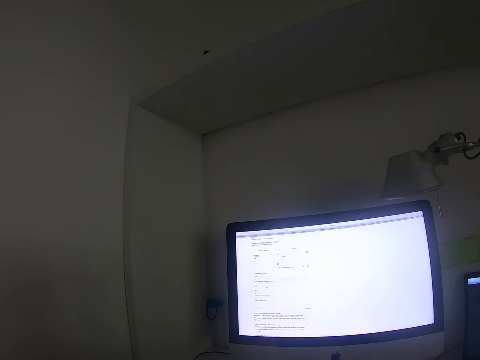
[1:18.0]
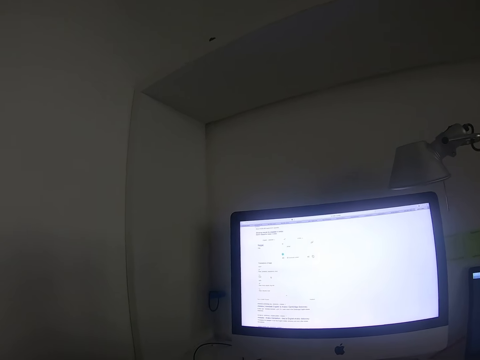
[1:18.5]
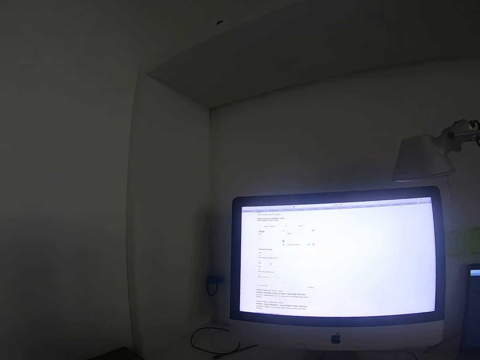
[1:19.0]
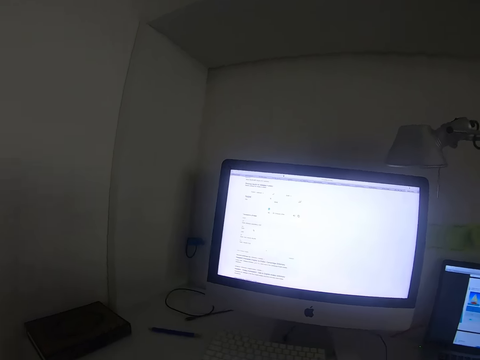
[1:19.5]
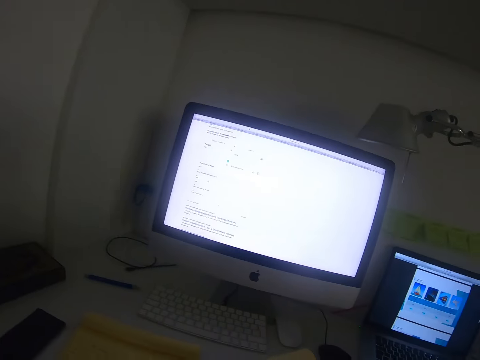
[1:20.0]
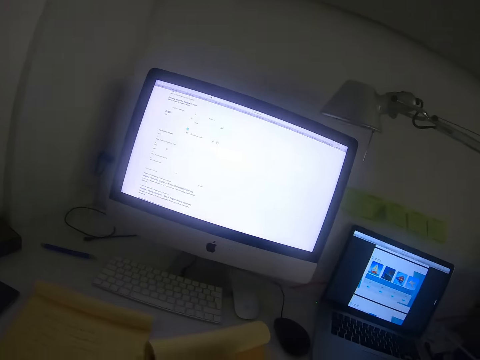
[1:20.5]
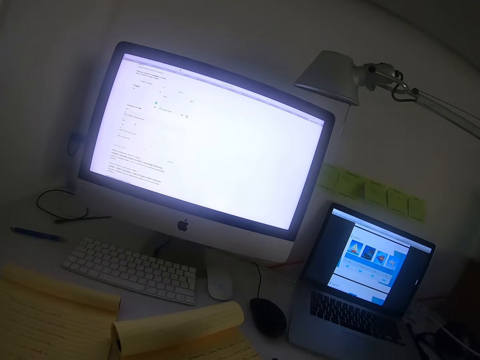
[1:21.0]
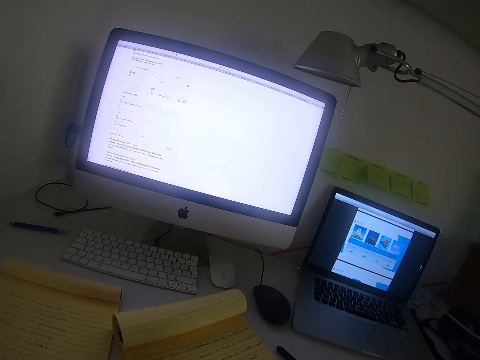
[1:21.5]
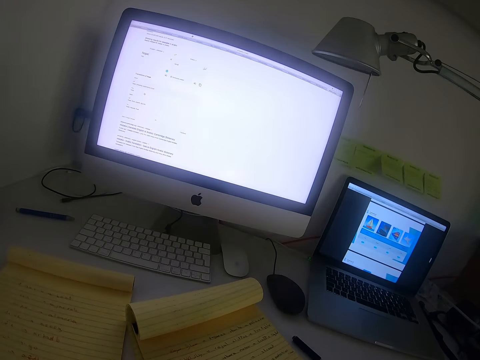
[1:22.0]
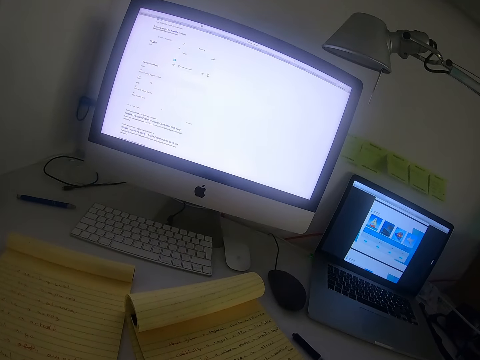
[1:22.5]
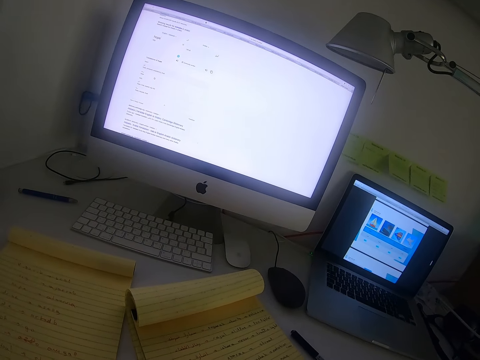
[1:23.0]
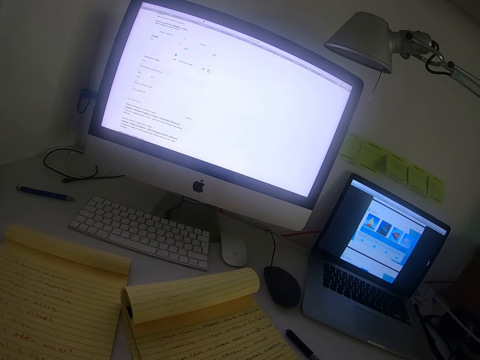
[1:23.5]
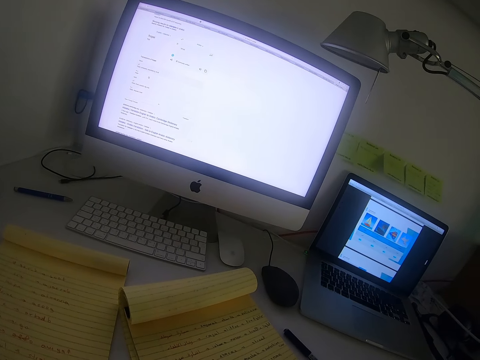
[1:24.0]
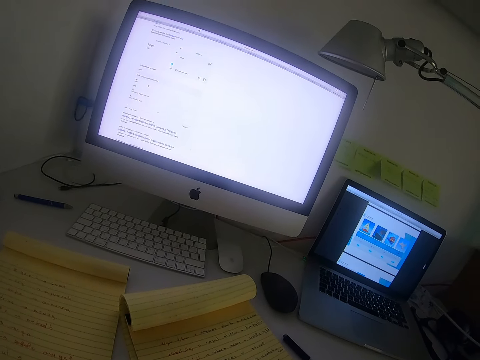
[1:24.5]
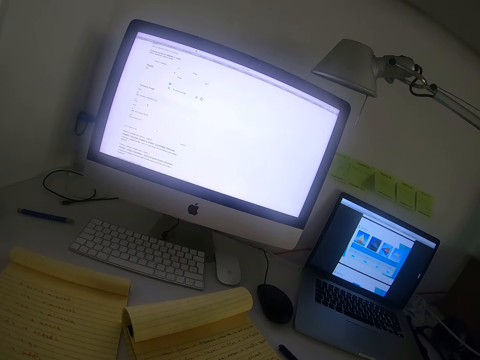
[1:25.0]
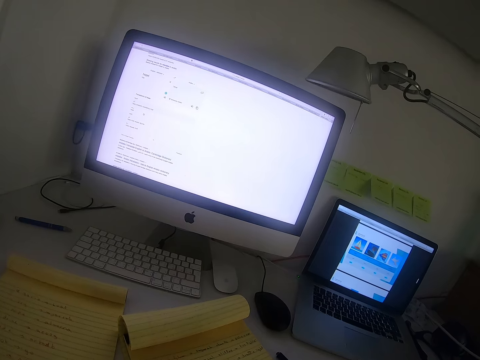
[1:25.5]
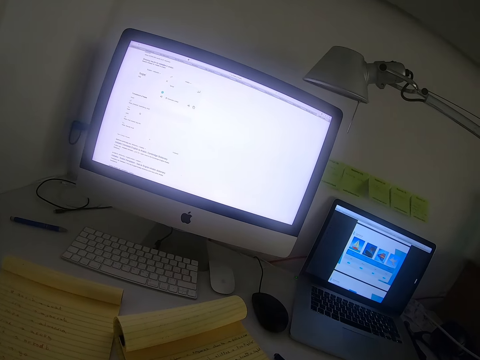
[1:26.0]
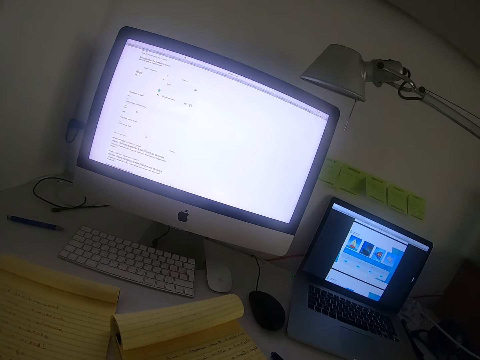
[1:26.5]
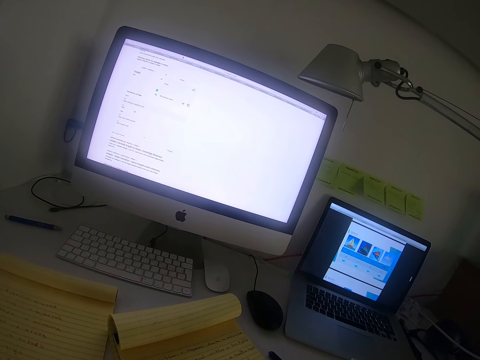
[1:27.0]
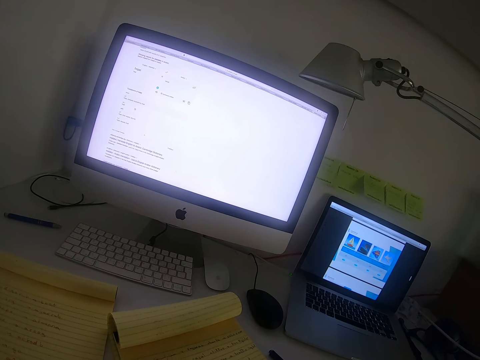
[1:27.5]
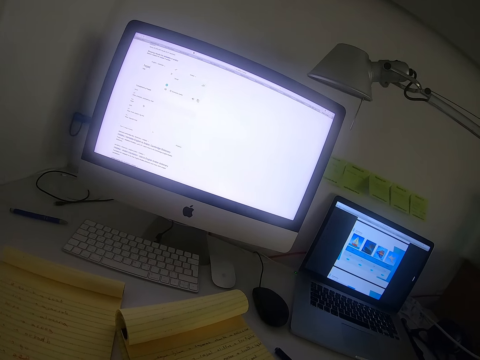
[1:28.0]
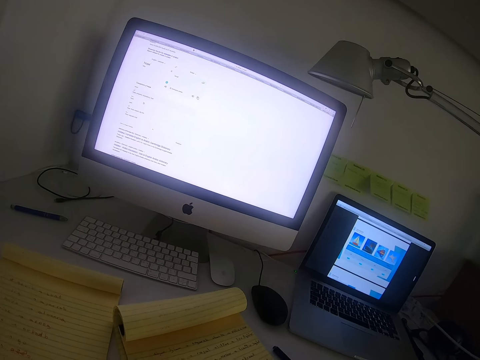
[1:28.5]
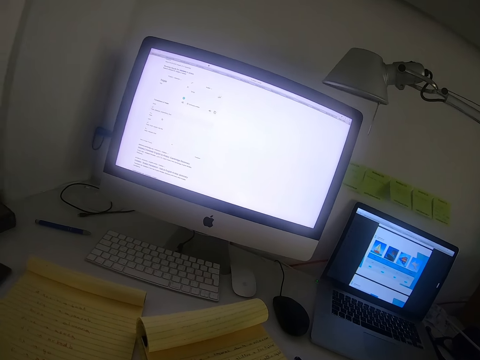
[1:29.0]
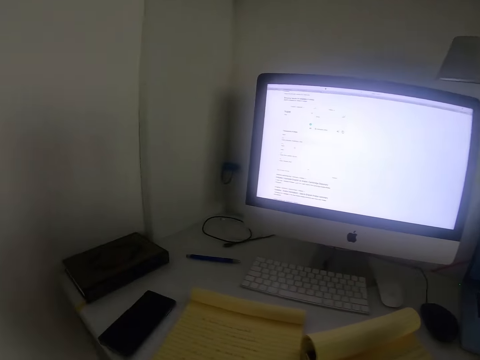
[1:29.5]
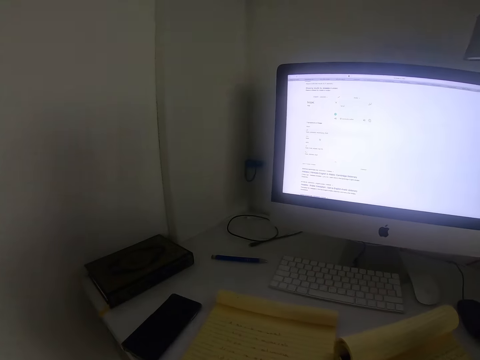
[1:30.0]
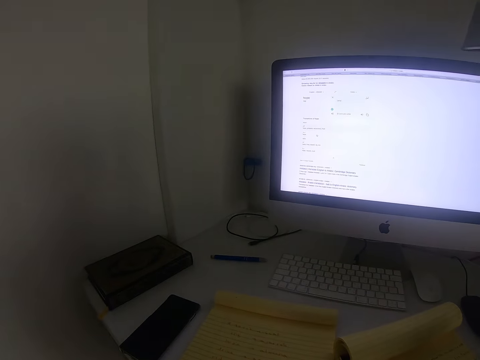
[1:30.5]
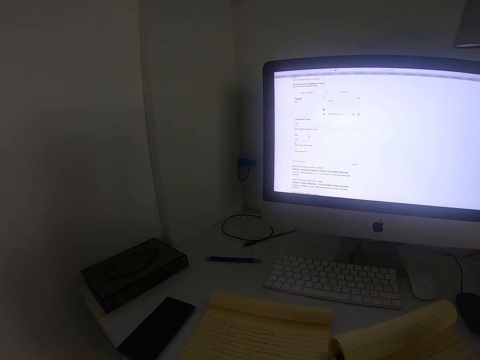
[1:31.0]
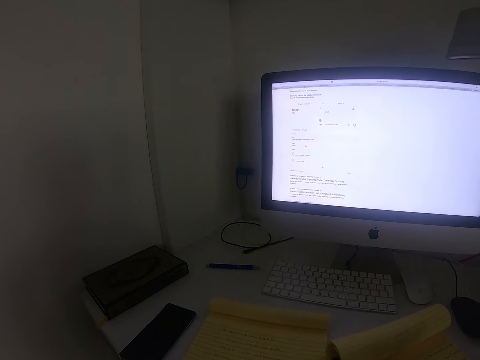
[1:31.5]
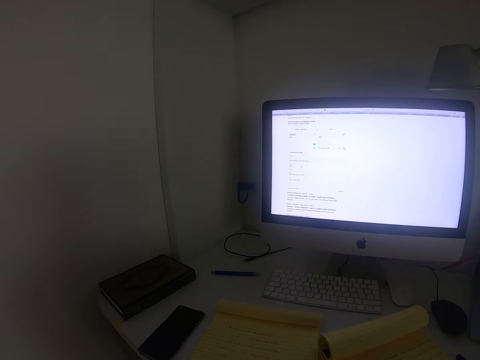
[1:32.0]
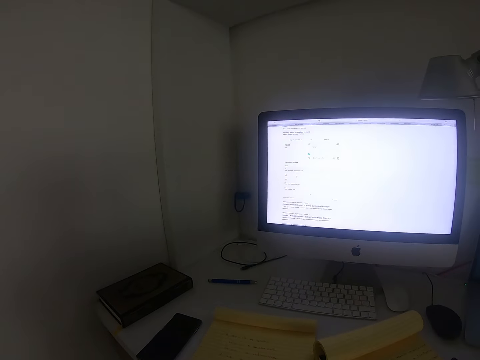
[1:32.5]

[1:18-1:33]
The camera wearer stares at an exercise book. They move a pen. They look at the computer. They pick up the pen. They stare at the mobile phone. They look at the computer.

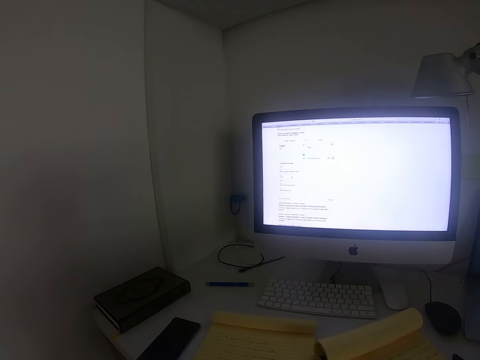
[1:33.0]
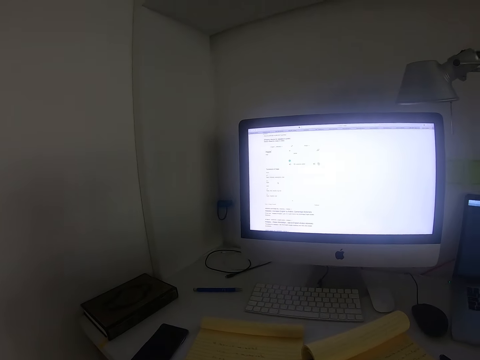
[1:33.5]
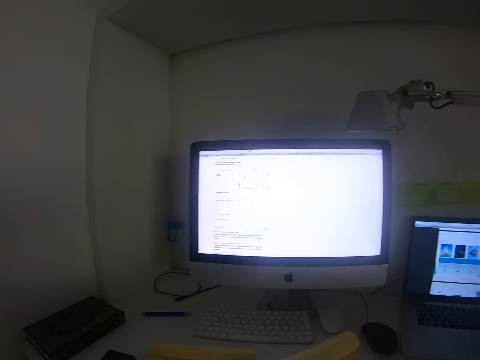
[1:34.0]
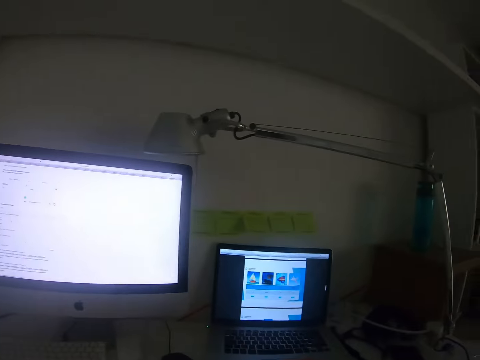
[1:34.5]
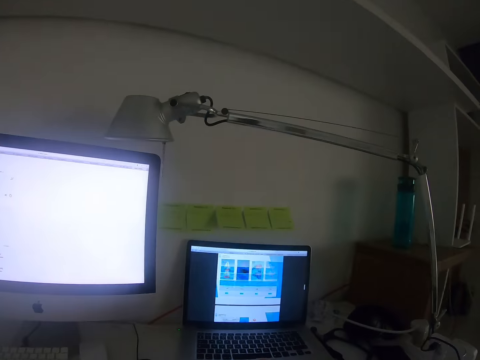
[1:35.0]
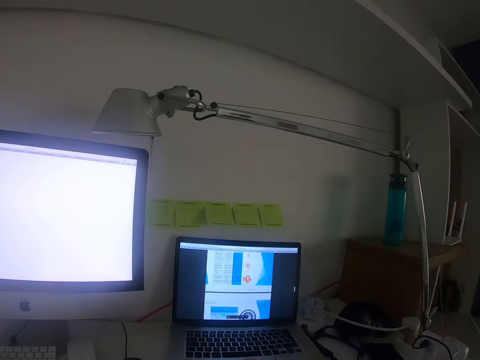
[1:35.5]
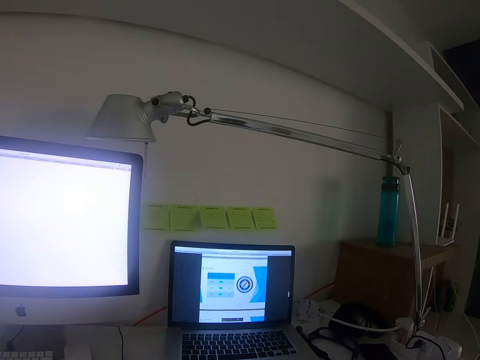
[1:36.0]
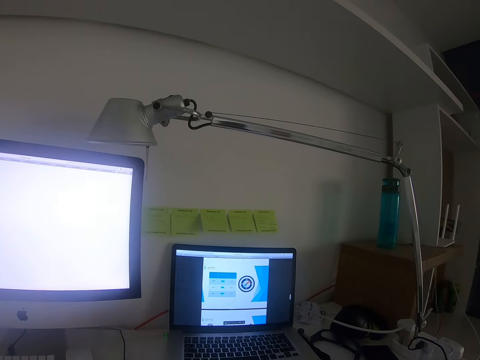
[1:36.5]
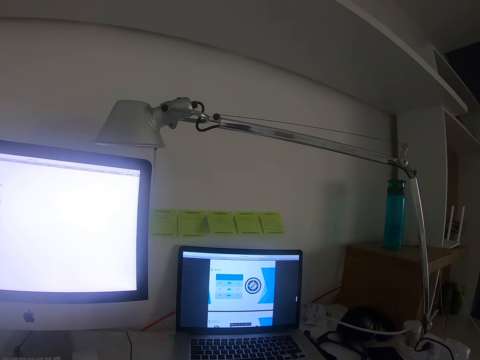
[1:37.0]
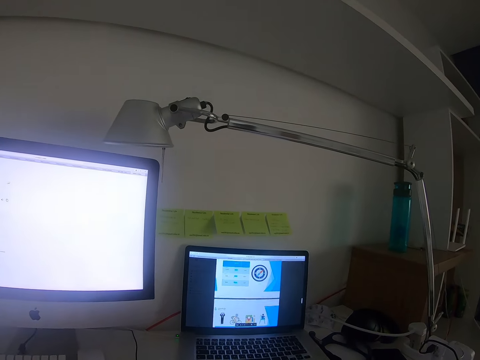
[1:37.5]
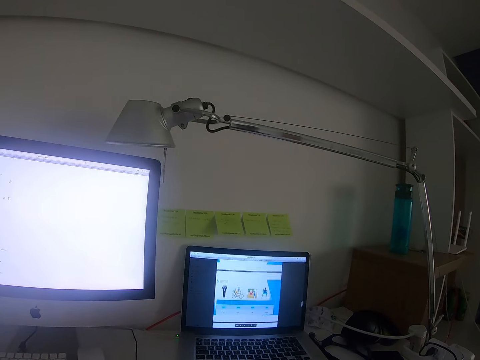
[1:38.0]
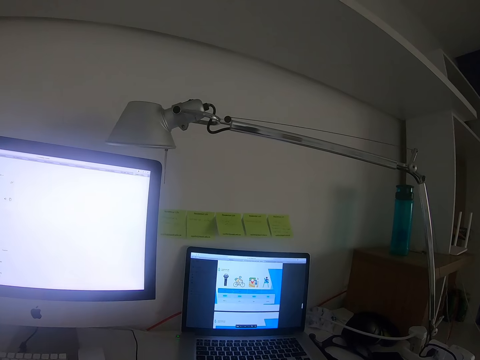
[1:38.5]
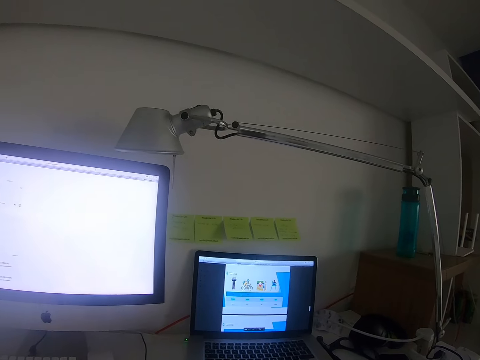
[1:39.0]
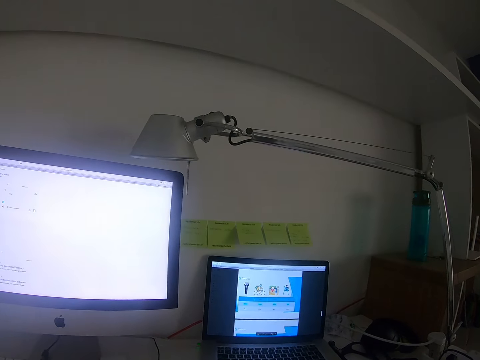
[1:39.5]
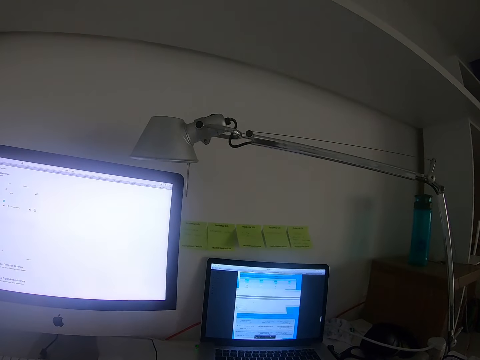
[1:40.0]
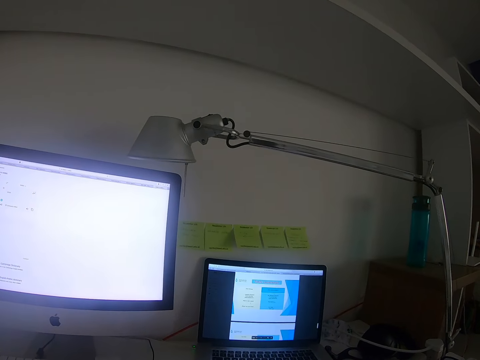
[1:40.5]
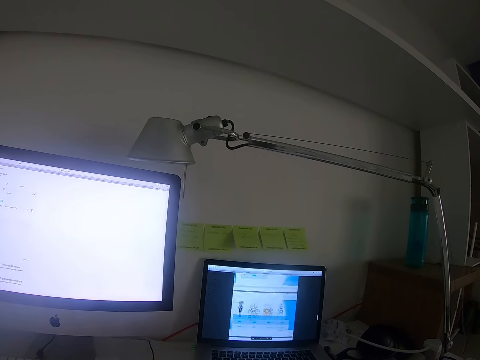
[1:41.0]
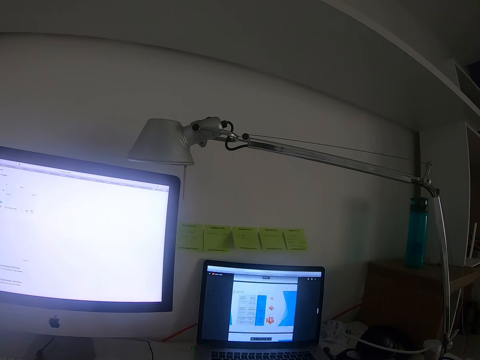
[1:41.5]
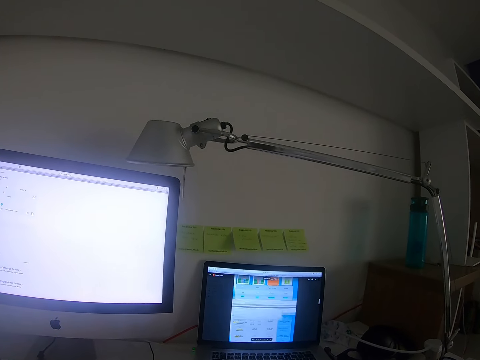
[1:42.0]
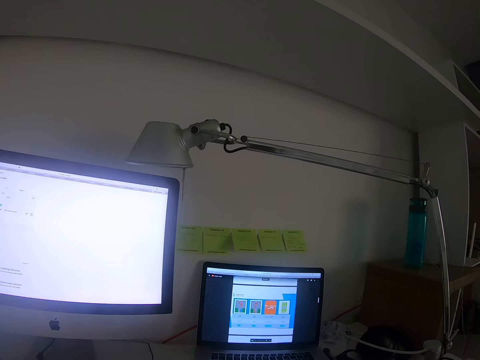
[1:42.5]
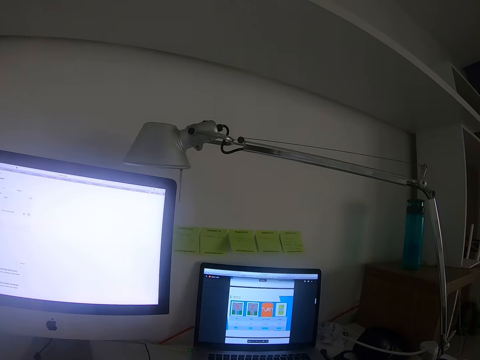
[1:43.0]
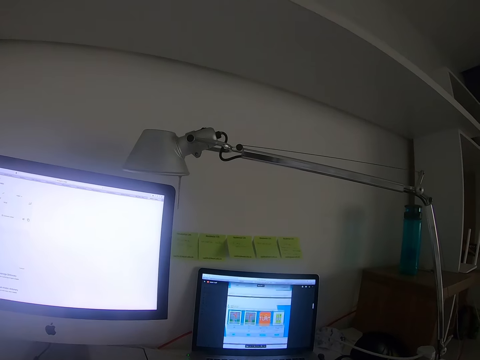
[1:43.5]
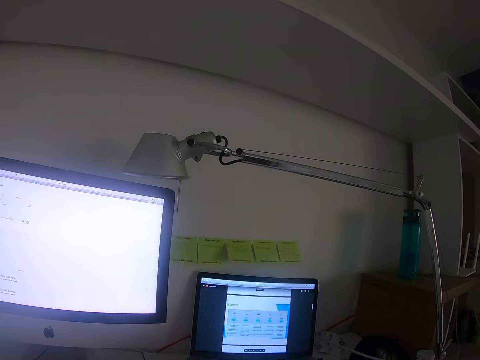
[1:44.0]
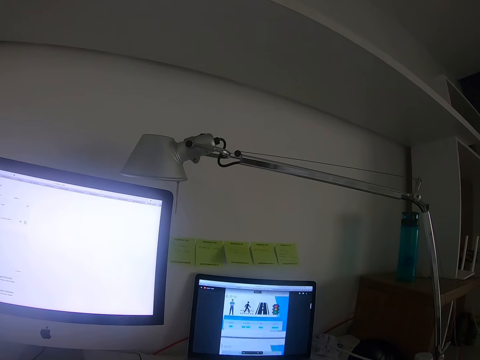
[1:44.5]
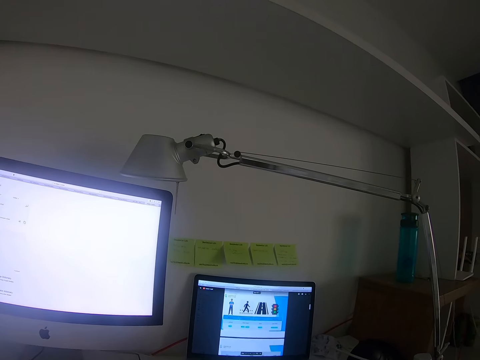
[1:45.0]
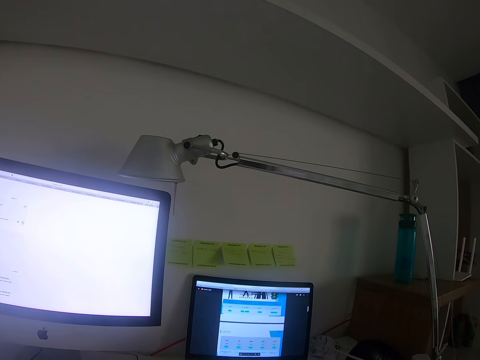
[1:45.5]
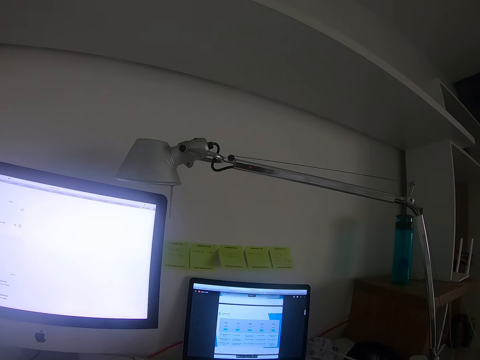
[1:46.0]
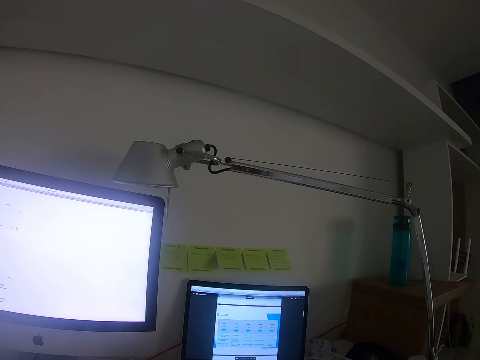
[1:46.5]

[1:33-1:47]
The camera wearer moves their hands. They stare at the laptop.
